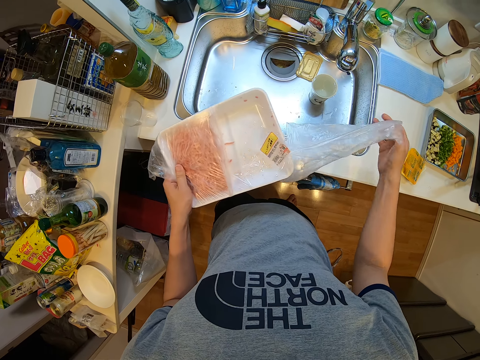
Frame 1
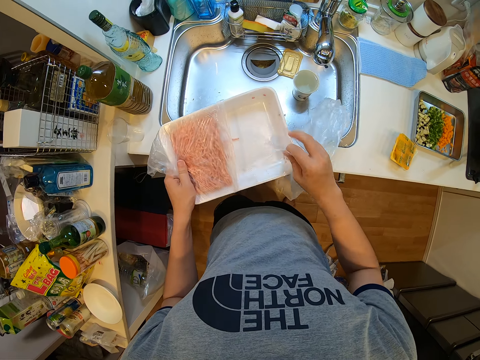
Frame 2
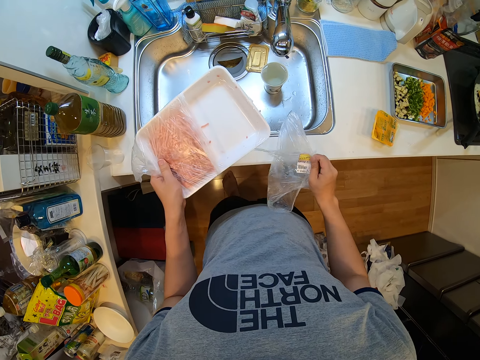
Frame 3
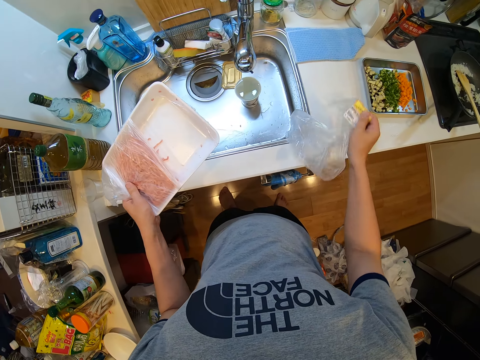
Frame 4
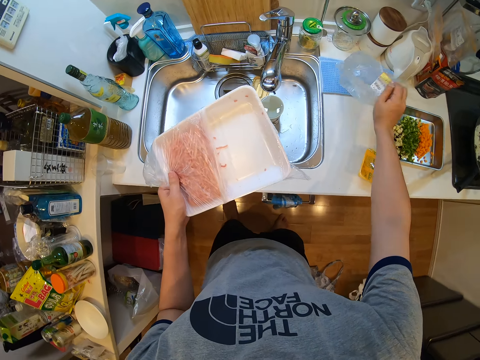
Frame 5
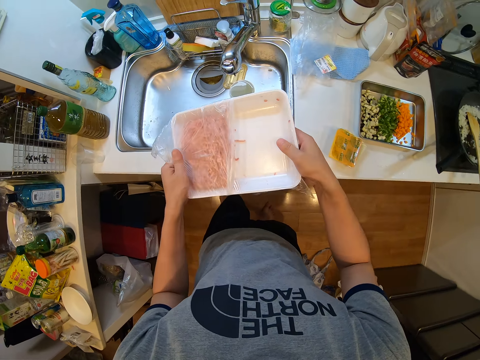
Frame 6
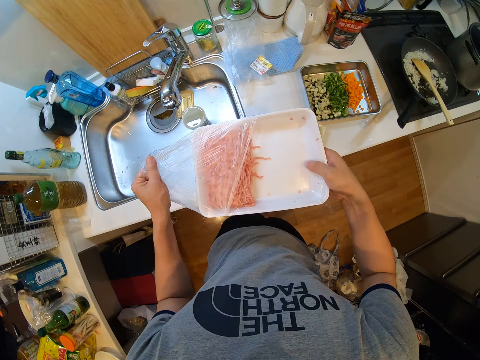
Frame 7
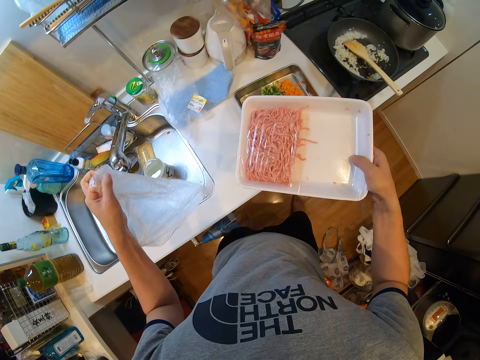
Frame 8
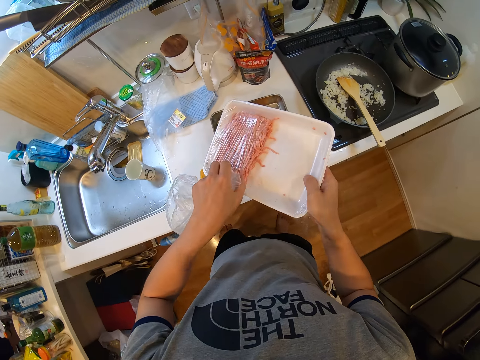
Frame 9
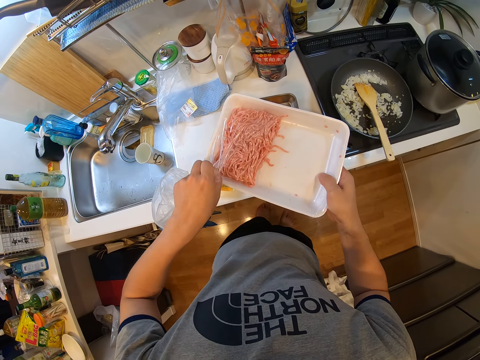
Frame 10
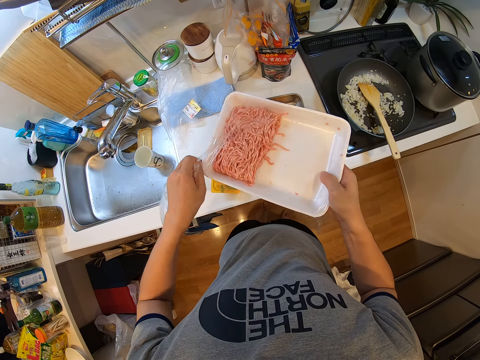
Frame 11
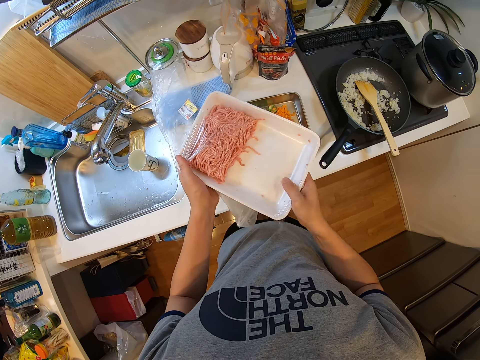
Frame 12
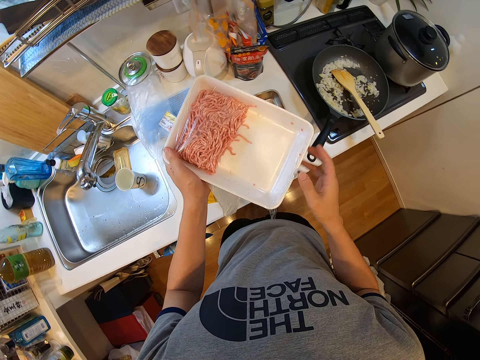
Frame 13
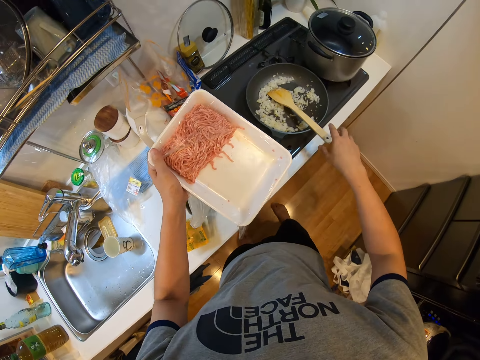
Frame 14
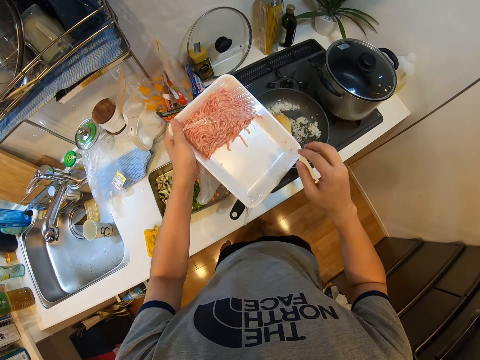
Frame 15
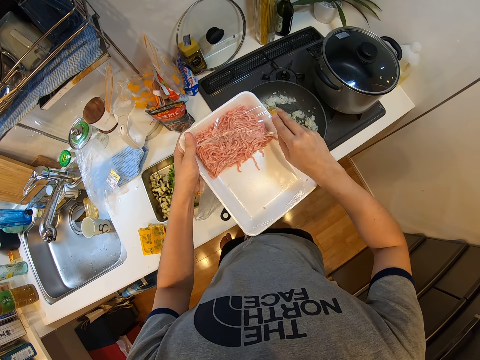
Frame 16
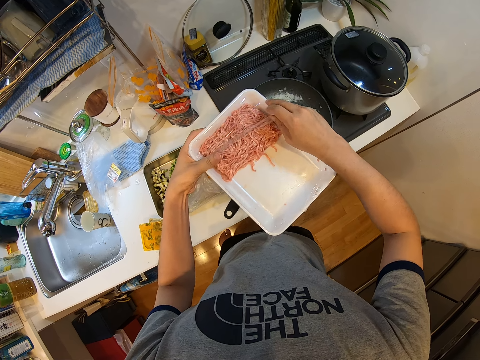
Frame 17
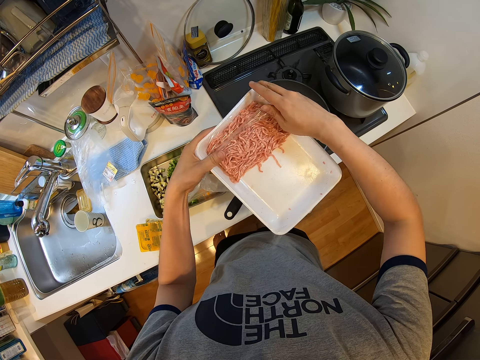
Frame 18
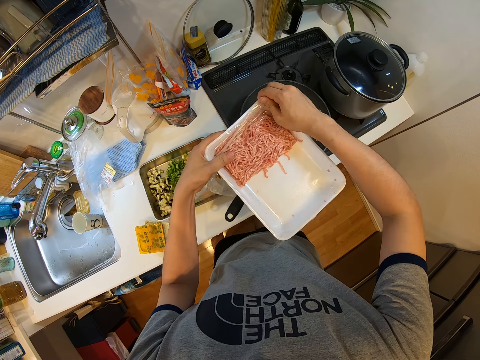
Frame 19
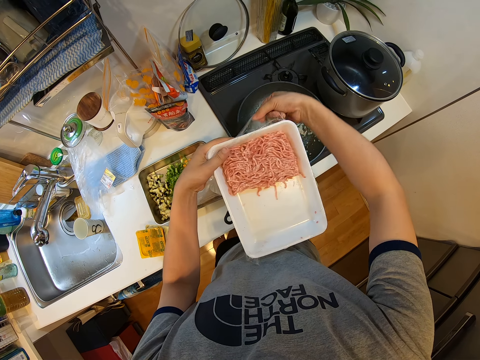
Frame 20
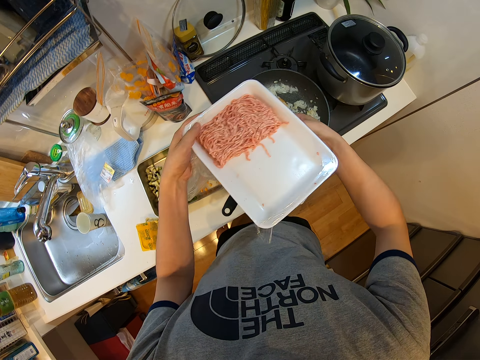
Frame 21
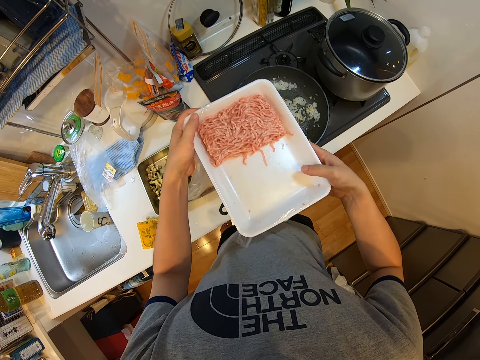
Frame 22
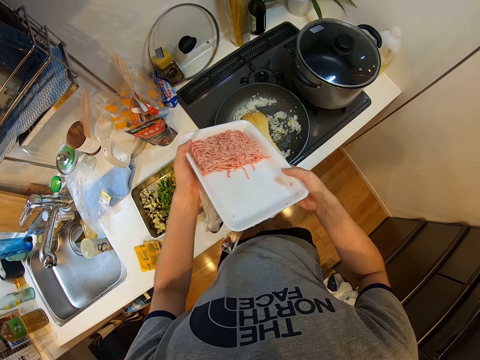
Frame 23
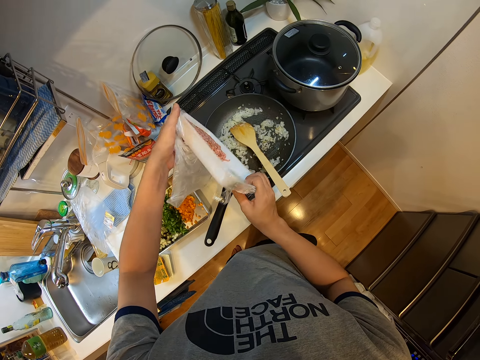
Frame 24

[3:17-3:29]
The camera wearer removes the nylon or polythene bag from the plate of beef. They pass the plastic container to the right hand. They remove the nylon from the plate of beef again. They drop the nylon on the table. They unwrap the plastic container. They pass the plastic container to the left hand. They shake the plastic container. They unwrap the plastic container. They touch the plastic container.

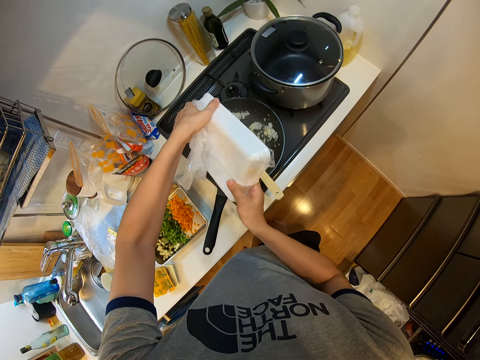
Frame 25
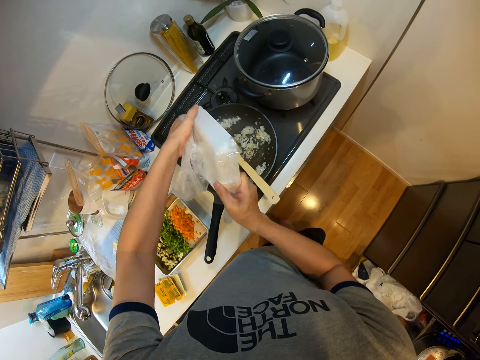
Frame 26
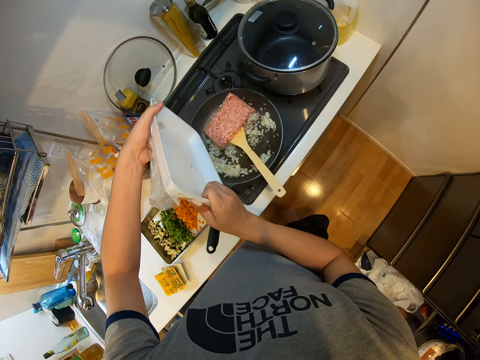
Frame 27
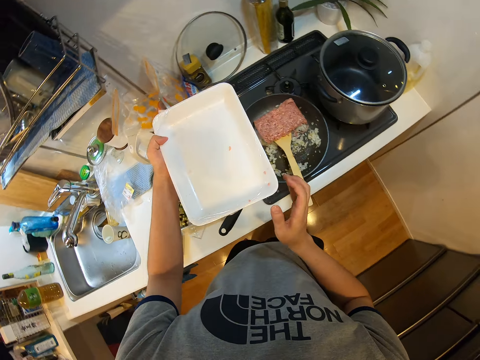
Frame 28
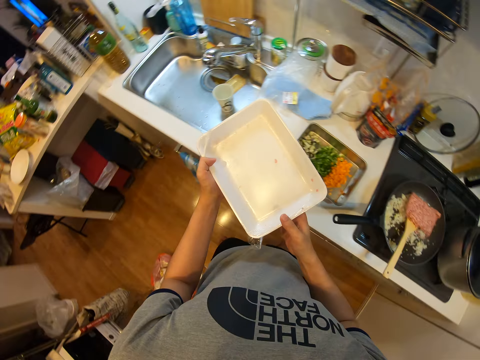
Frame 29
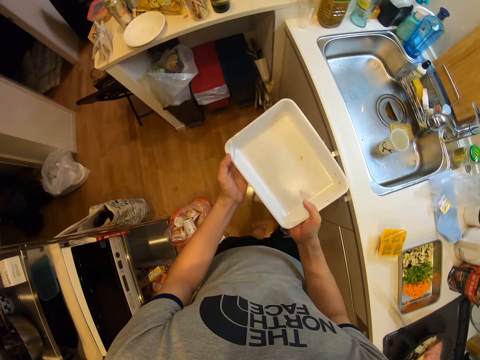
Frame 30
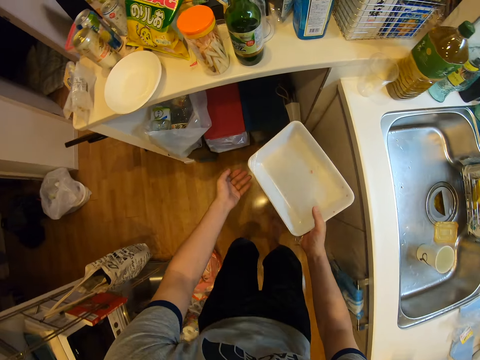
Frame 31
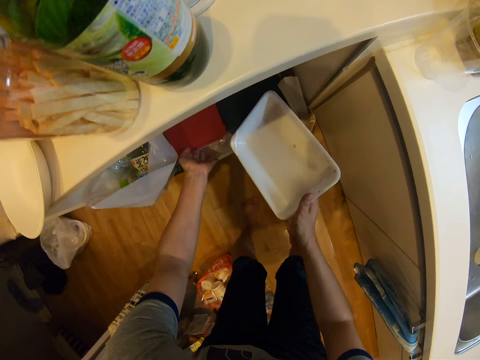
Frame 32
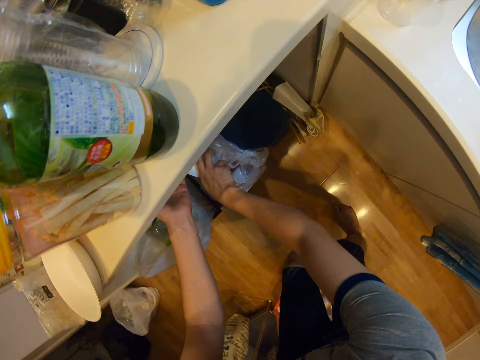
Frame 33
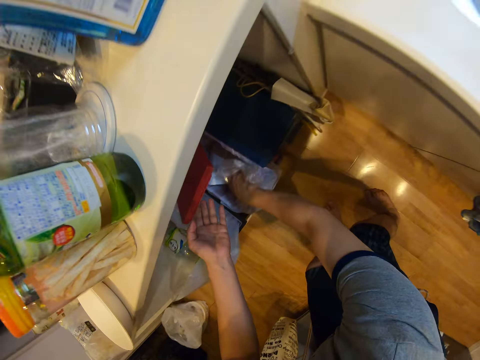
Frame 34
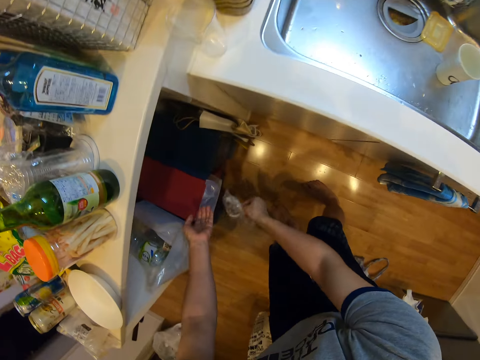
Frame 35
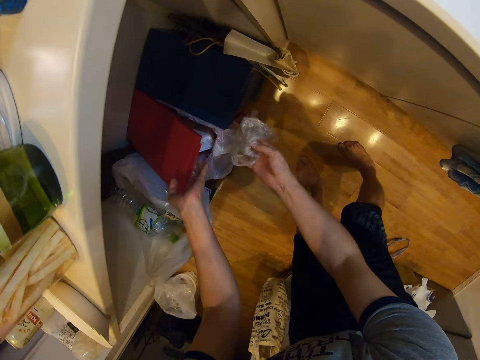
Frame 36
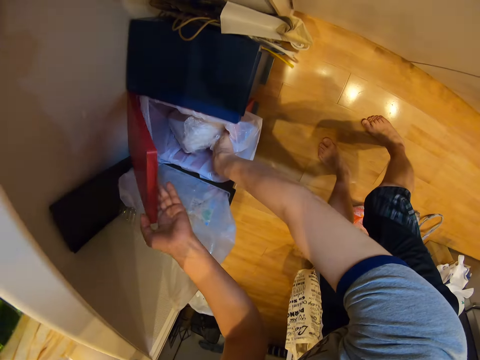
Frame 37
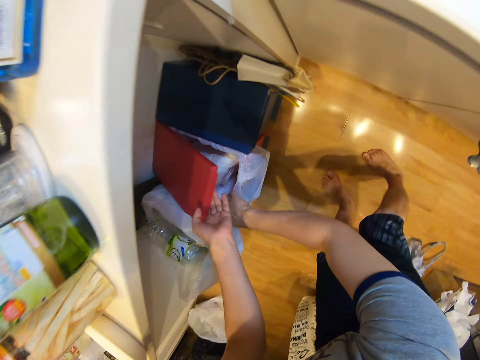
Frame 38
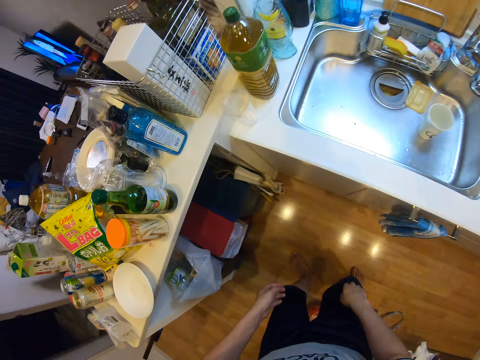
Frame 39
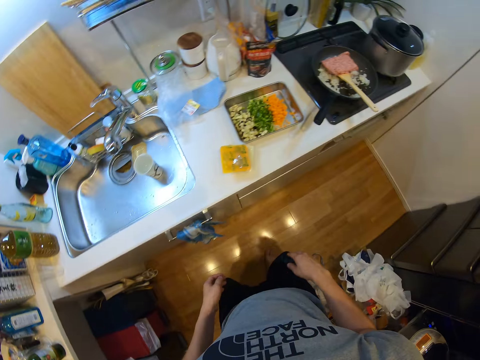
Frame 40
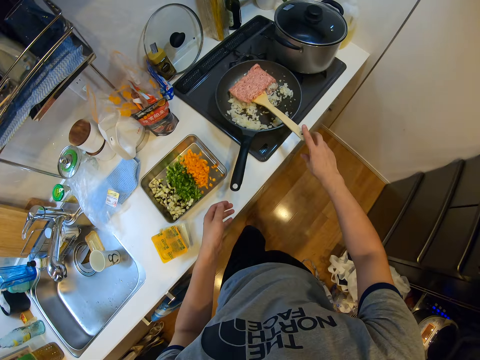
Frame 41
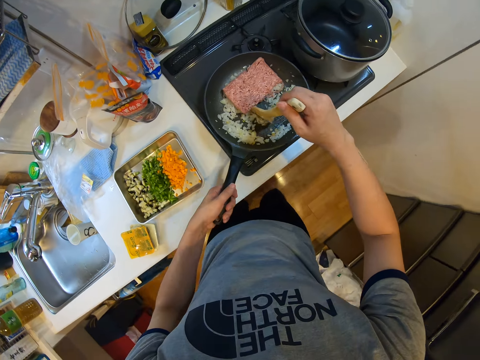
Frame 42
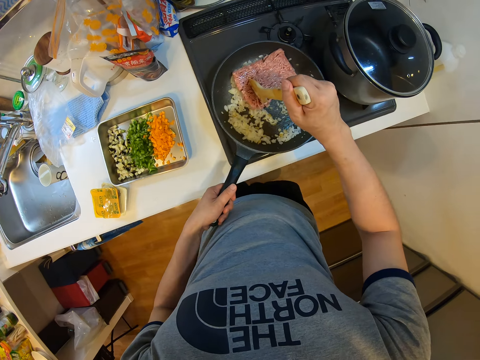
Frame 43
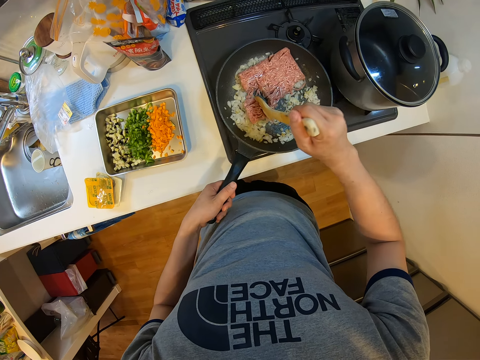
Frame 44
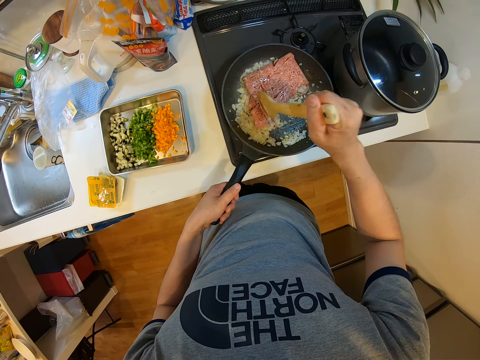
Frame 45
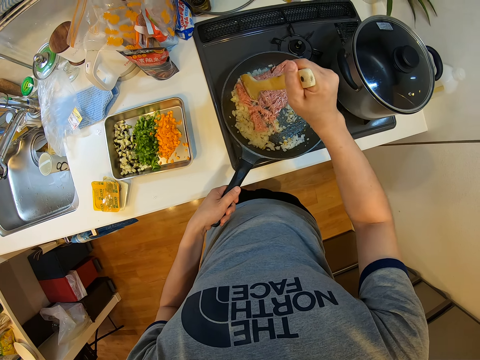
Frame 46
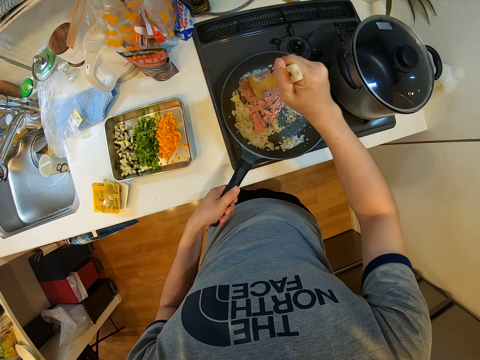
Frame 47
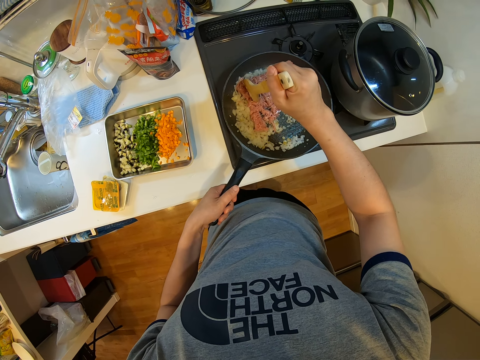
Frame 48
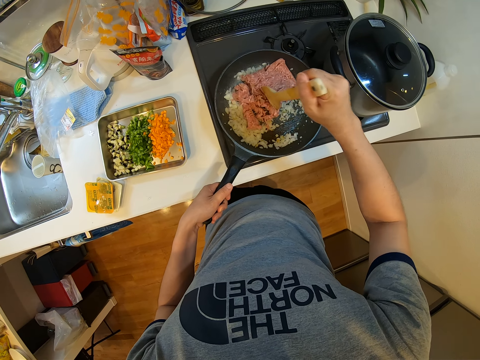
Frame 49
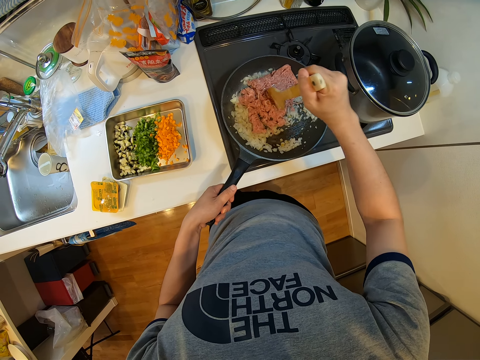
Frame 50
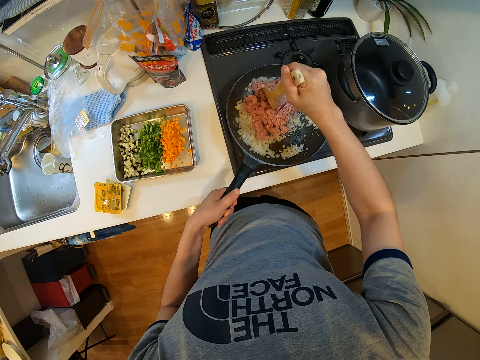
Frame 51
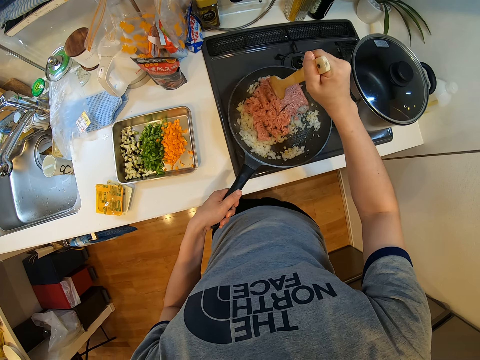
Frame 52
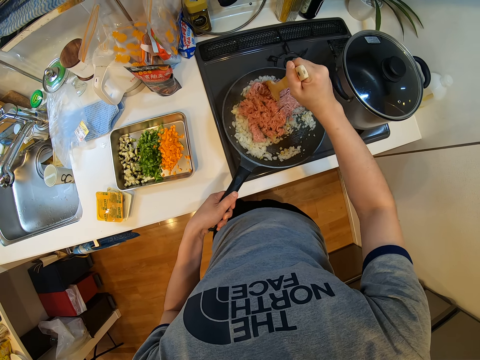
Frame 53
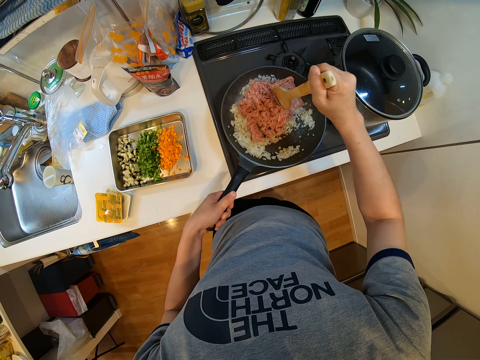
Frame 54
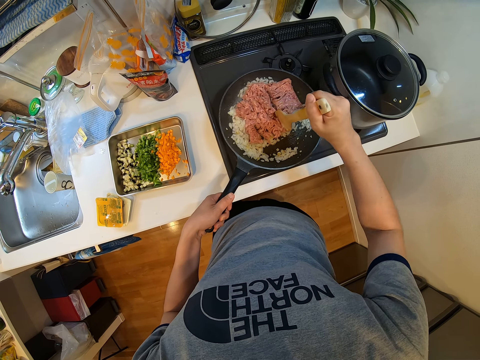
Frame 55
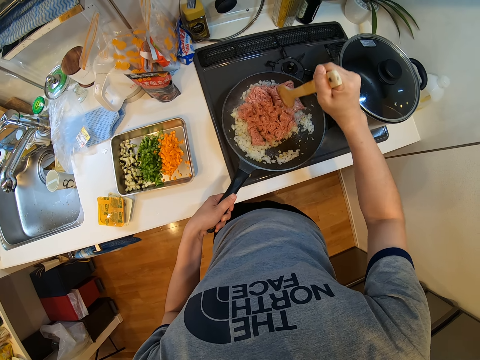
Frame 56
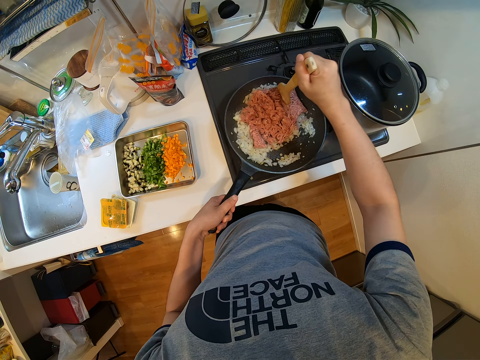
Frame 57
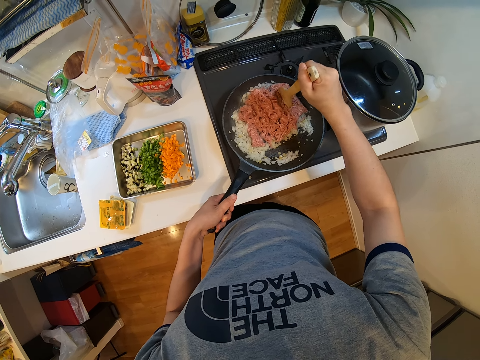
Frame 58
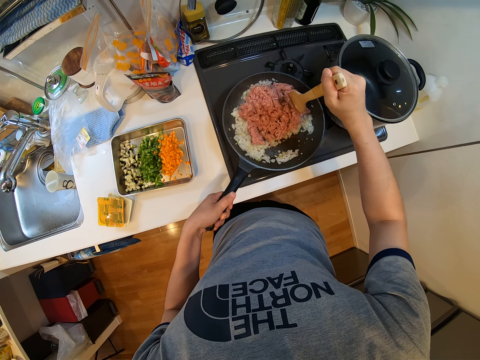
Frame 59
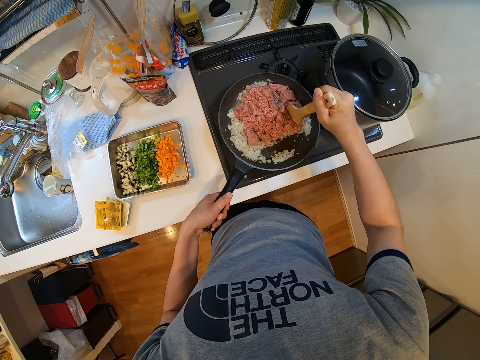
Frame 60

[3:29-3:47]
The camera wearer pours the beef from the plate into the frying pan. He steps forward. He passes the plastic container to the right hand. He opens the dustbin under the kitchen table with his left hand. He drops the plate into the dustbin with his right hand. He closes the dustbin under the table. He picks the polythene bag. He opens the dustbin with his left hand. He drops the nylon on the floor into the dustbin. He closes the dustbin under the table. He steps forward. He touches the spoon. He touches the pan. He stirs the food. He continues frying with the wooden ladle in his right hand. He holds the frying pan with his left hand.
